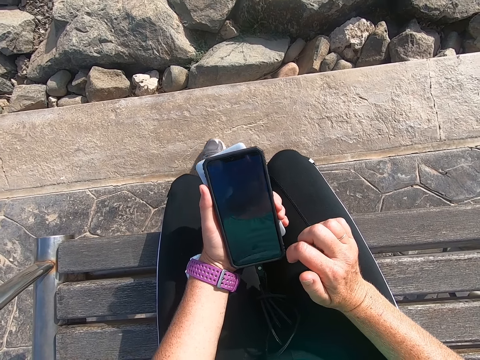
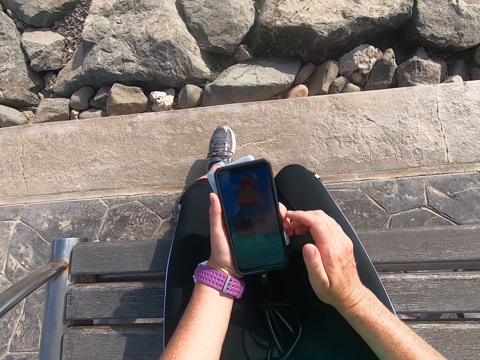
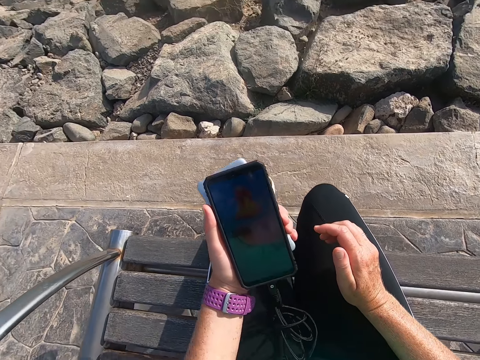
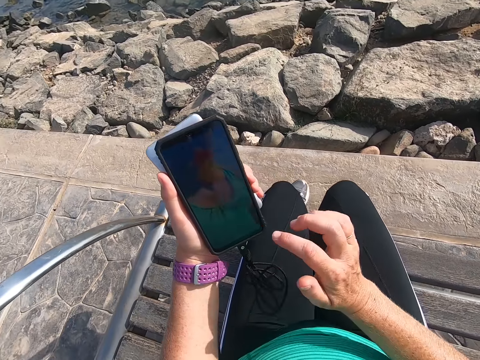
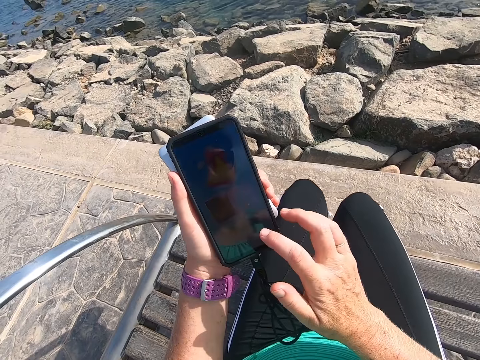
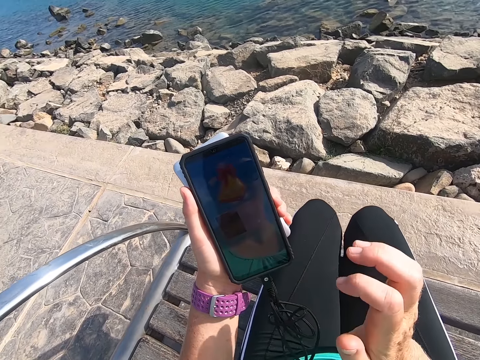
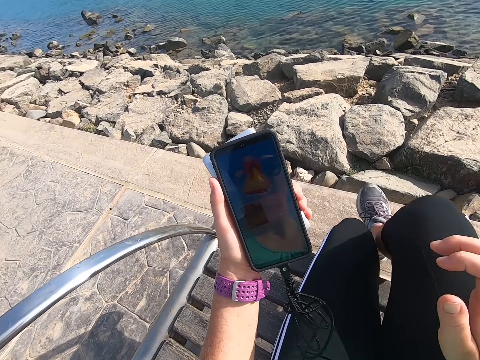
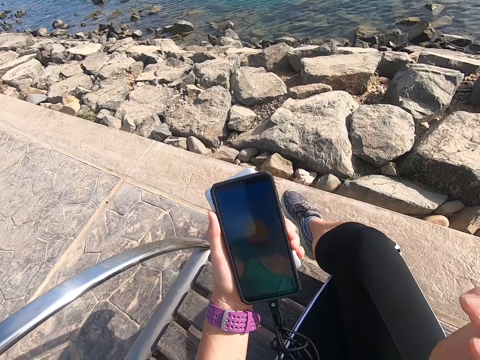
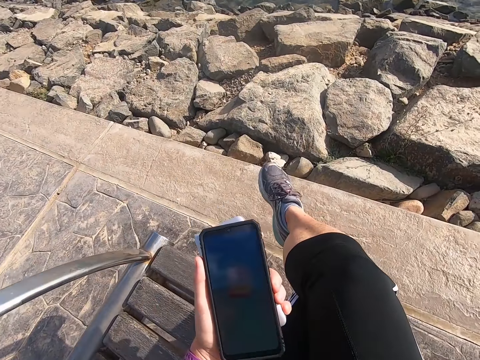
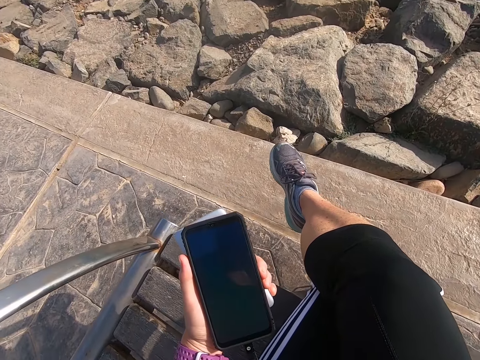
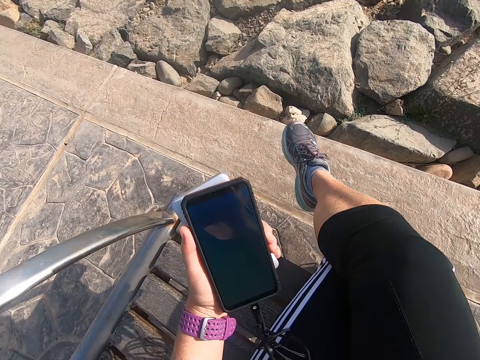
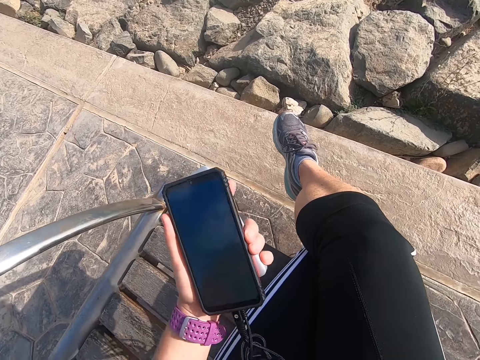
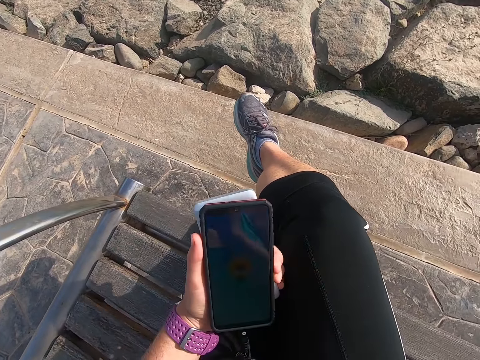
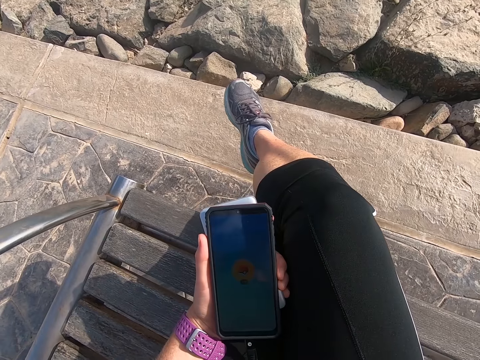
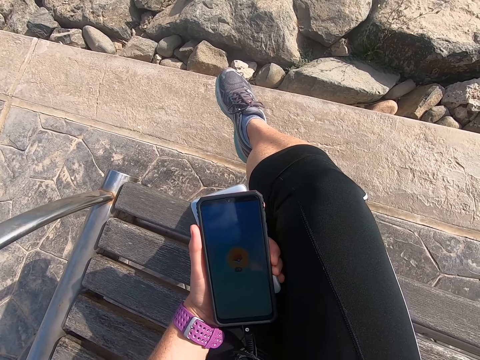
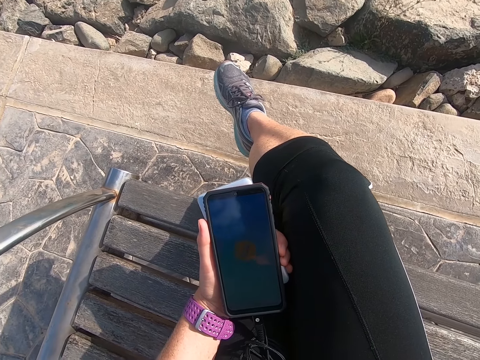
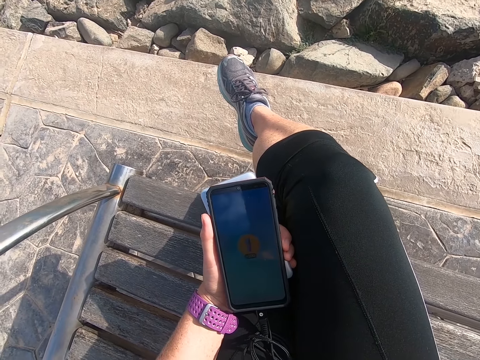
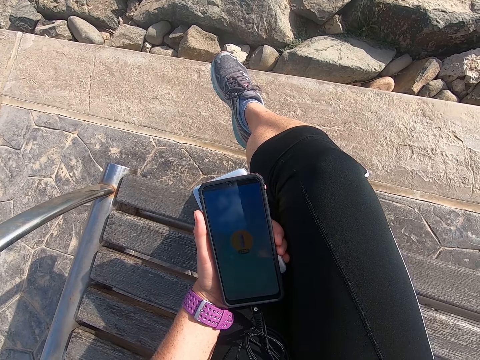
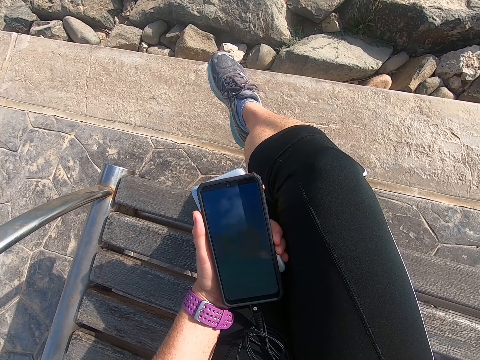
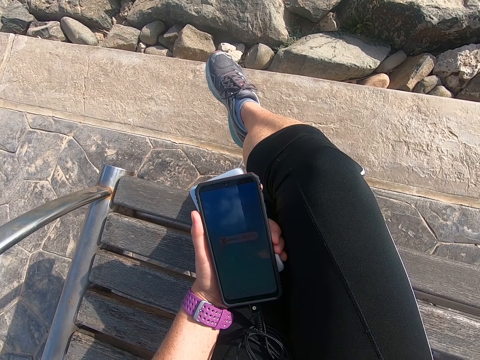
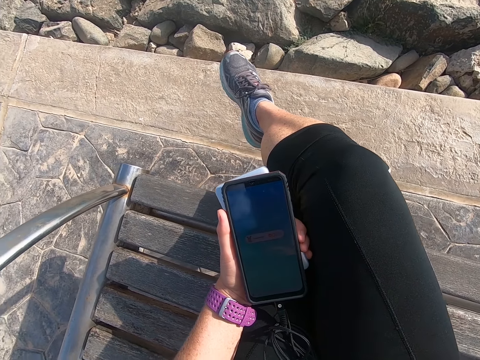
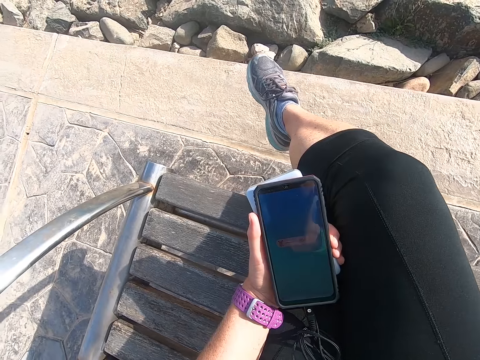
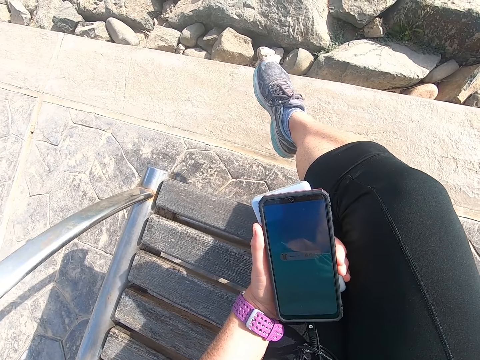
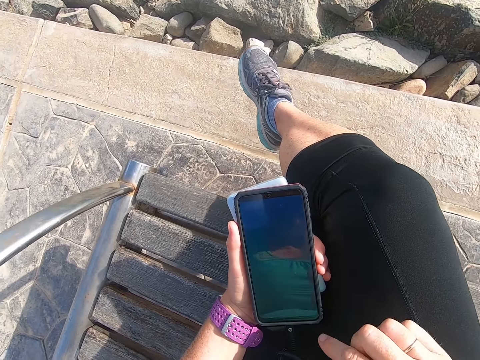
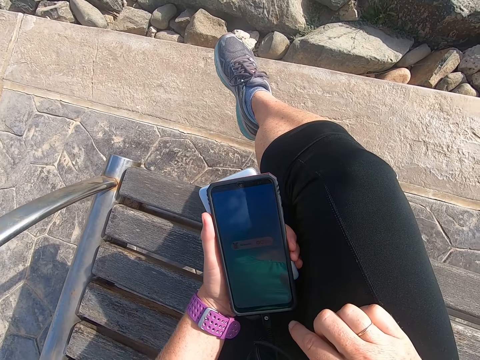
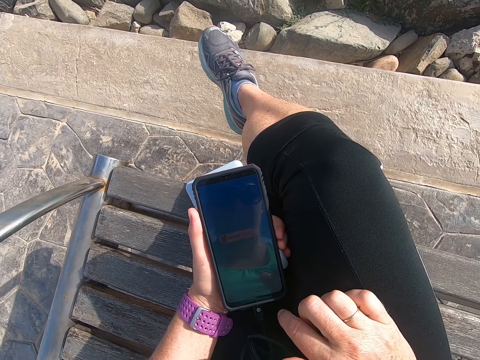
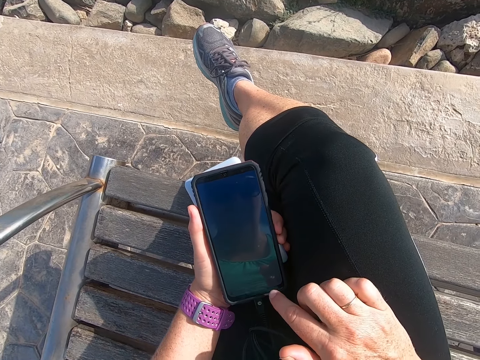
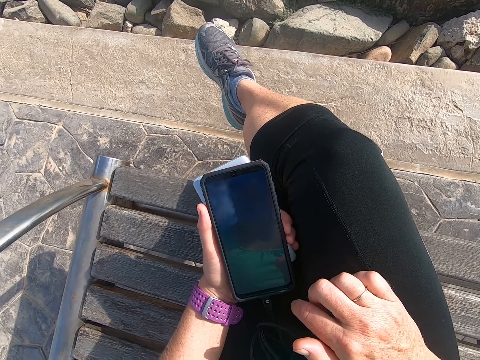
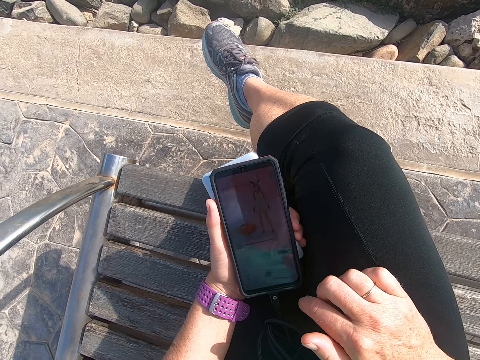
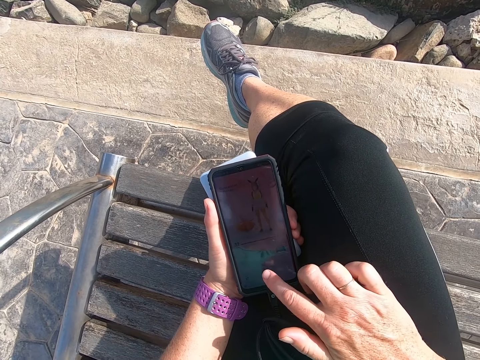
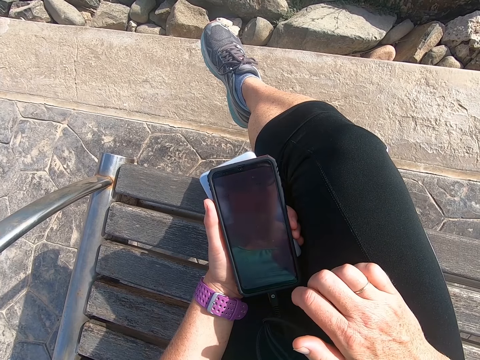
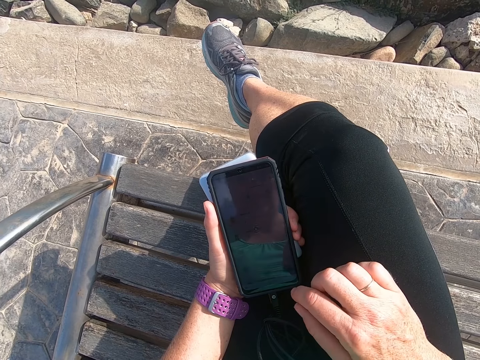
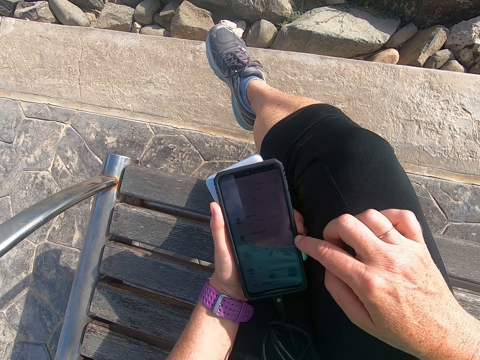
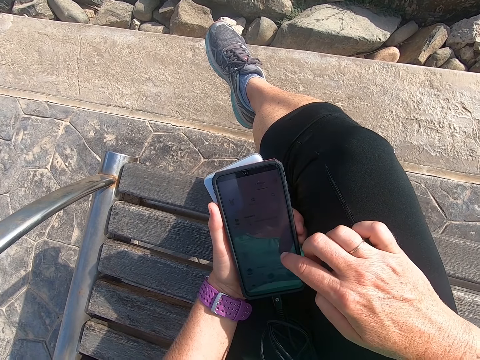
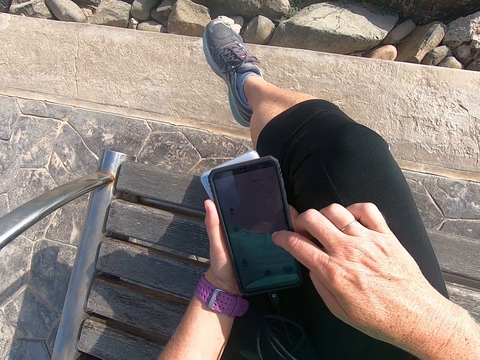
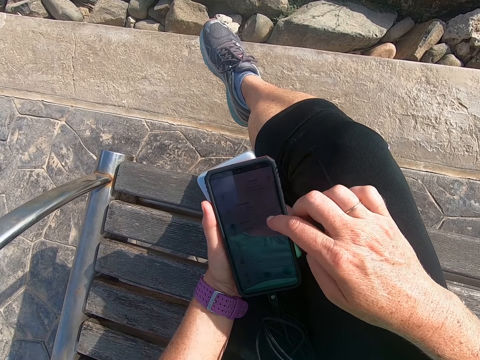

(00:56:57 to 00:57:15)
The camera wearer stares at a phone. They operate the phone.

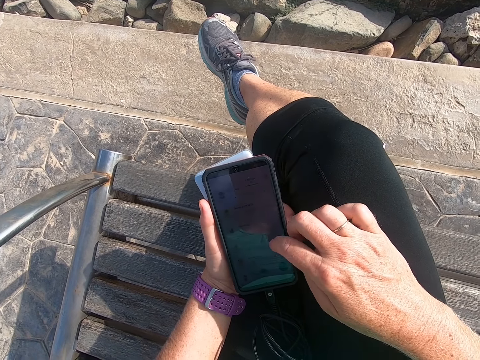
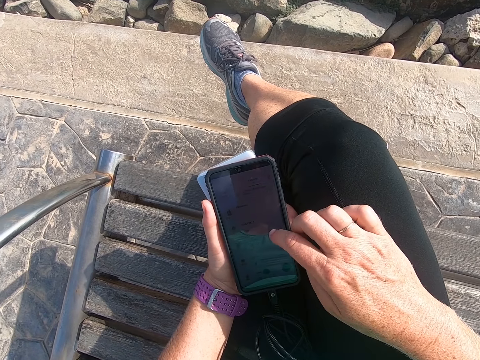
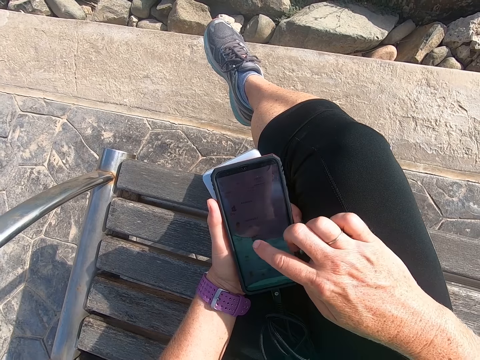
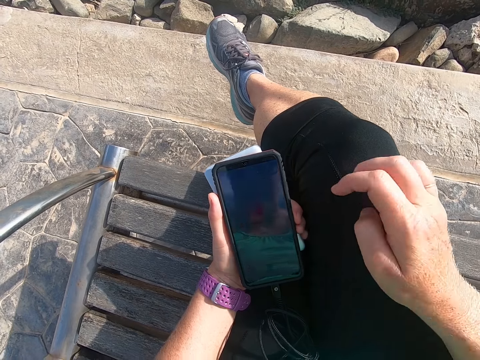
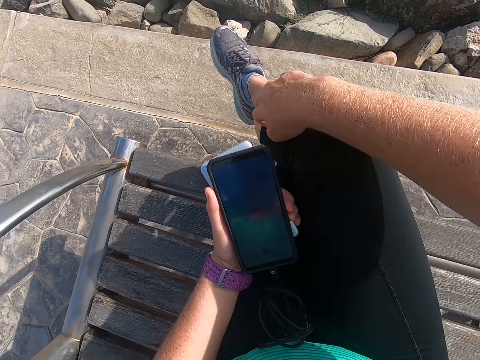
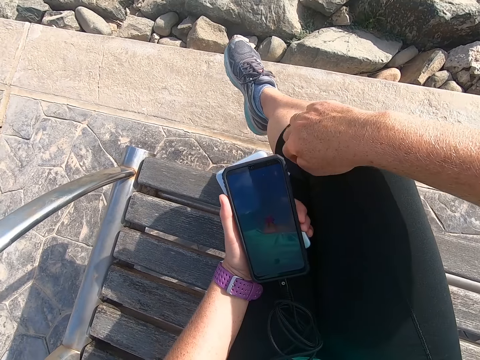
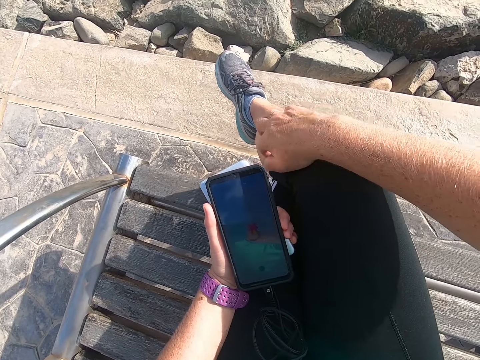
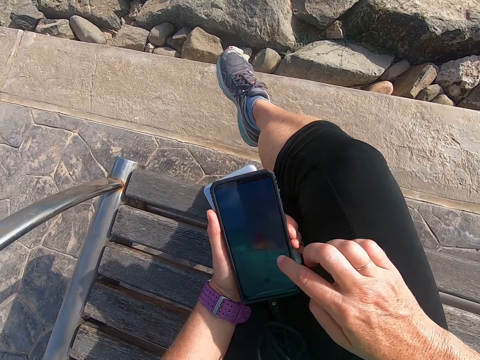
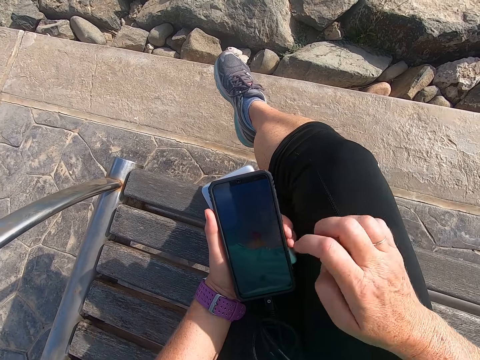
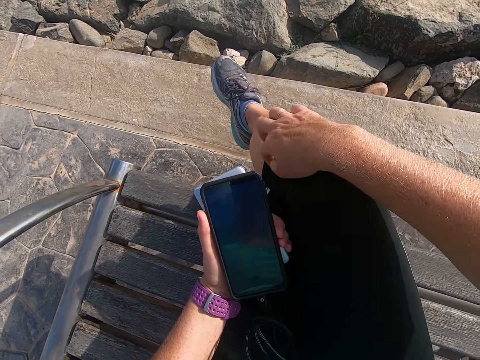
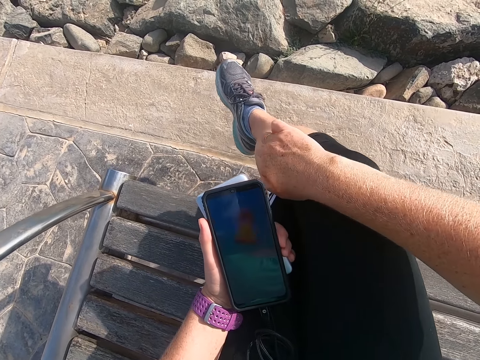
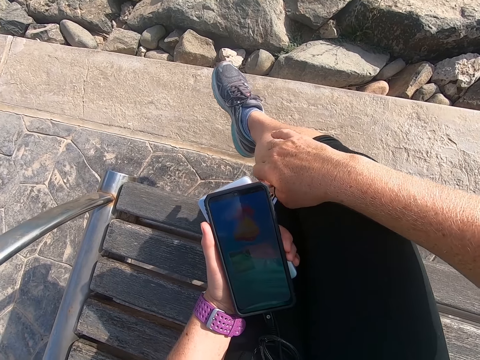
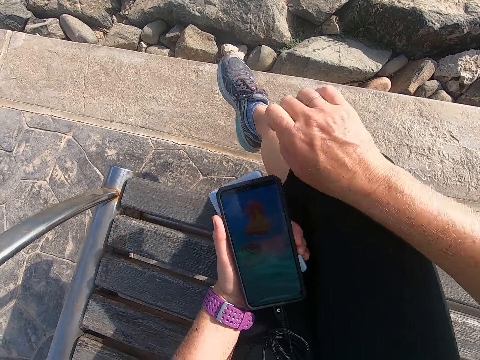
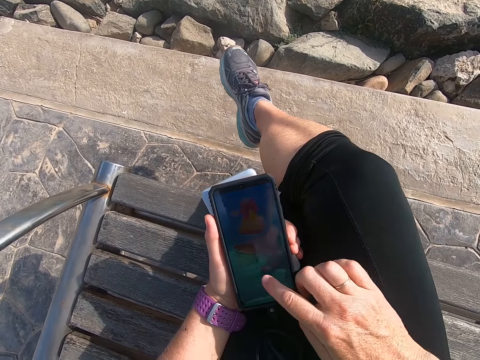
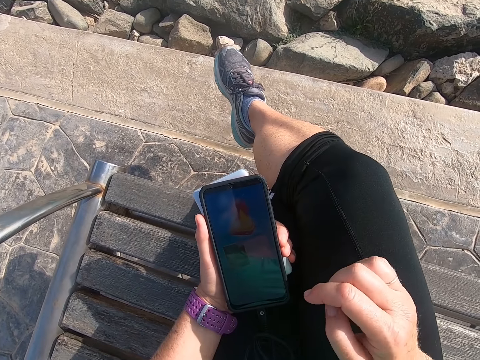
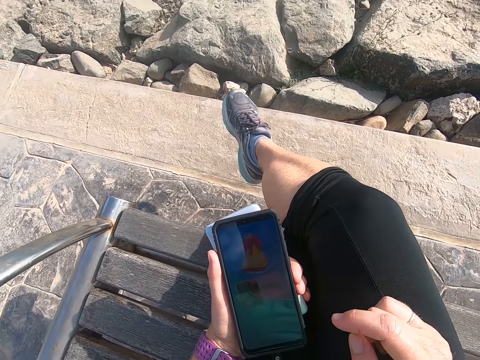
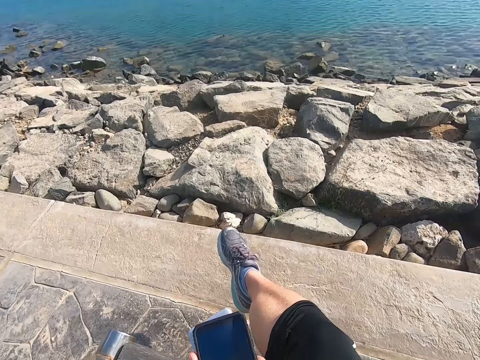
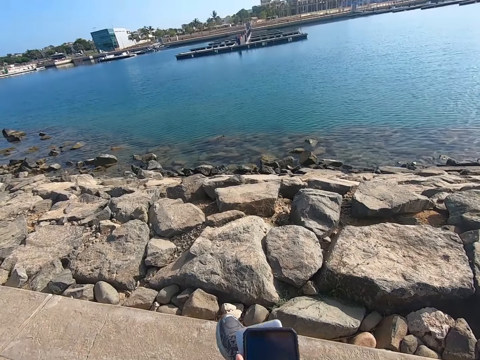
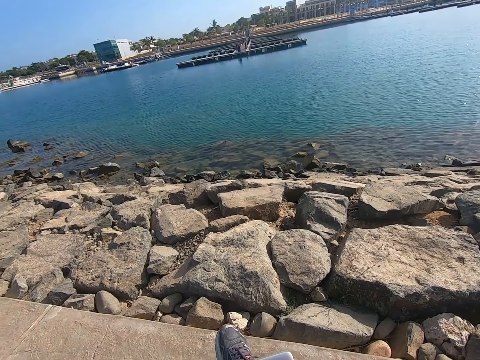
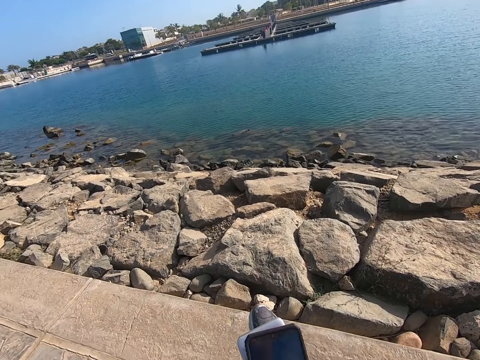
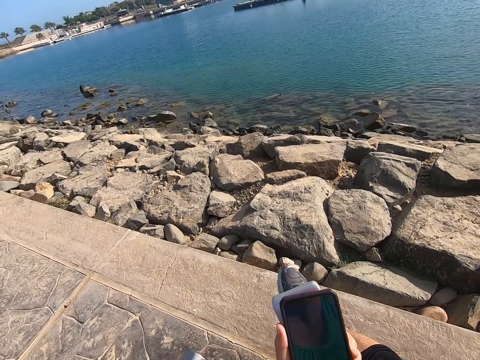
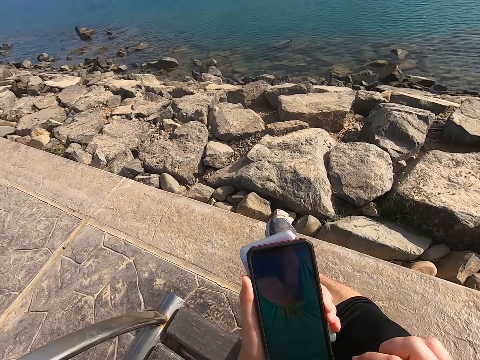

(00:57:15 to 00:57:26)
The camera wearer scratches part of the body. They operate a phone. They scratch part of the body. They operate the phone. They look around.
